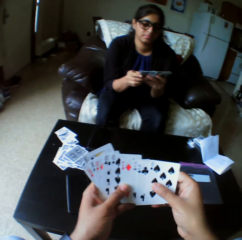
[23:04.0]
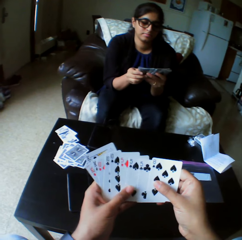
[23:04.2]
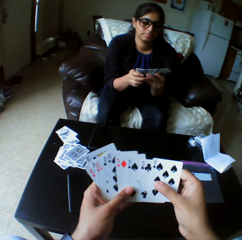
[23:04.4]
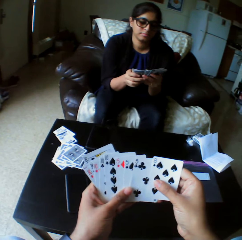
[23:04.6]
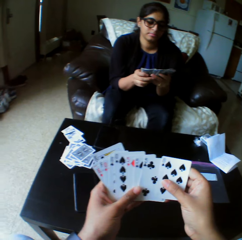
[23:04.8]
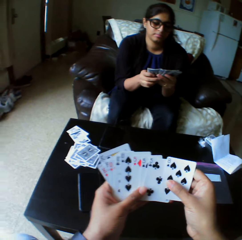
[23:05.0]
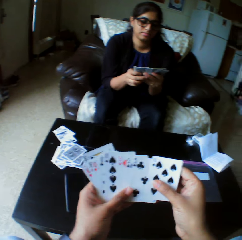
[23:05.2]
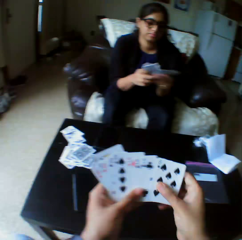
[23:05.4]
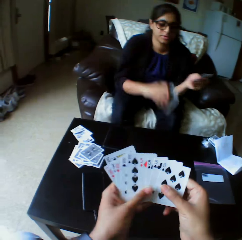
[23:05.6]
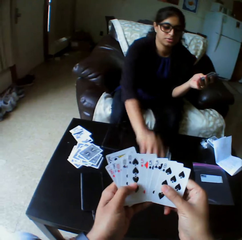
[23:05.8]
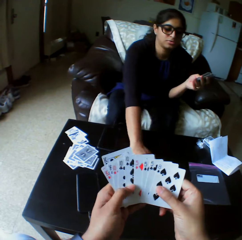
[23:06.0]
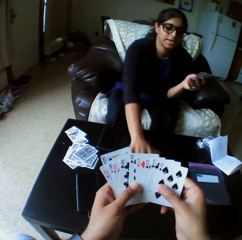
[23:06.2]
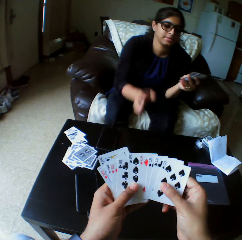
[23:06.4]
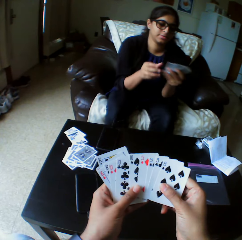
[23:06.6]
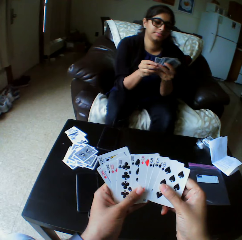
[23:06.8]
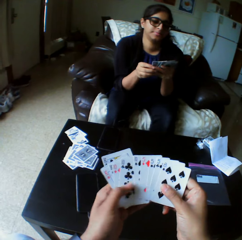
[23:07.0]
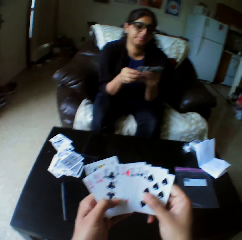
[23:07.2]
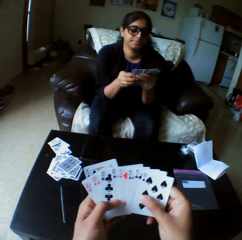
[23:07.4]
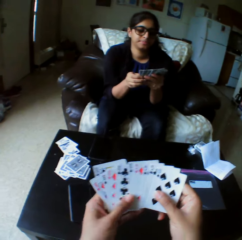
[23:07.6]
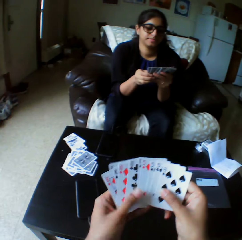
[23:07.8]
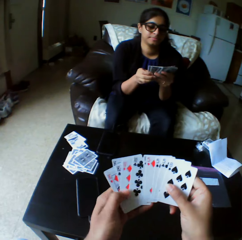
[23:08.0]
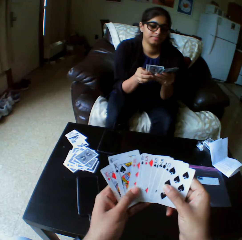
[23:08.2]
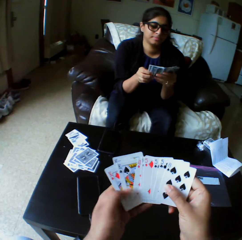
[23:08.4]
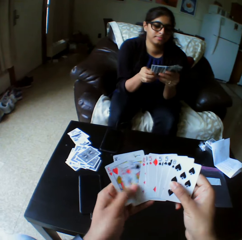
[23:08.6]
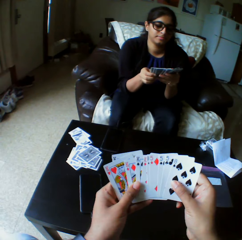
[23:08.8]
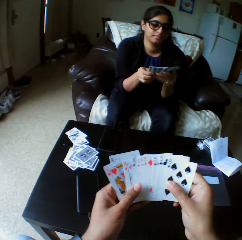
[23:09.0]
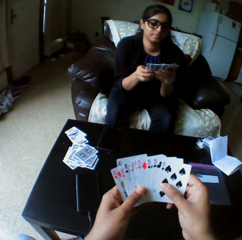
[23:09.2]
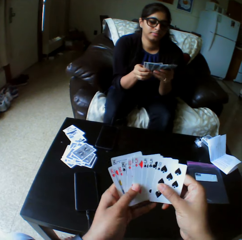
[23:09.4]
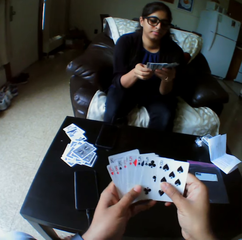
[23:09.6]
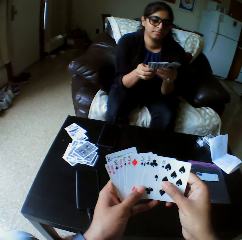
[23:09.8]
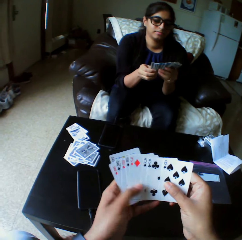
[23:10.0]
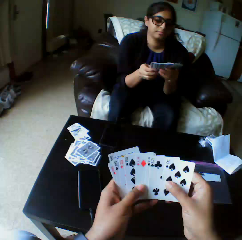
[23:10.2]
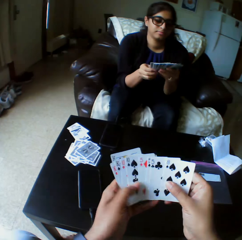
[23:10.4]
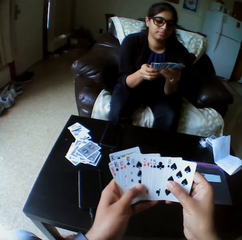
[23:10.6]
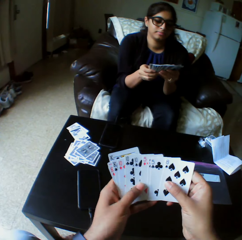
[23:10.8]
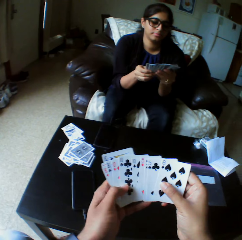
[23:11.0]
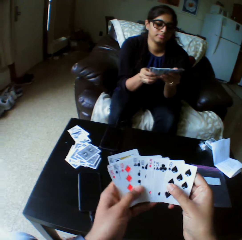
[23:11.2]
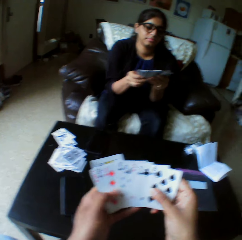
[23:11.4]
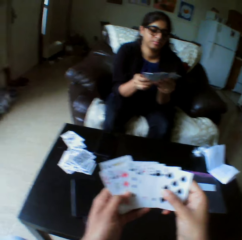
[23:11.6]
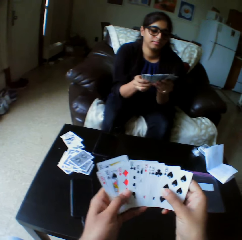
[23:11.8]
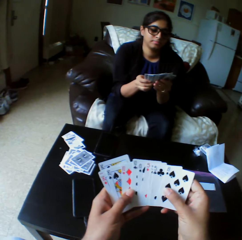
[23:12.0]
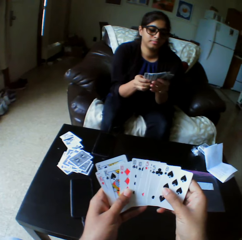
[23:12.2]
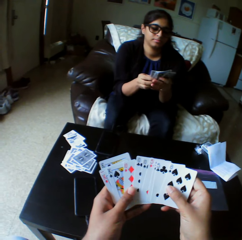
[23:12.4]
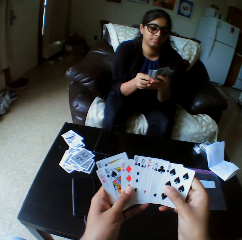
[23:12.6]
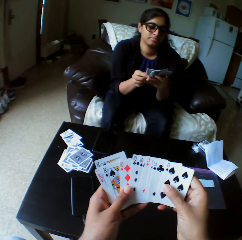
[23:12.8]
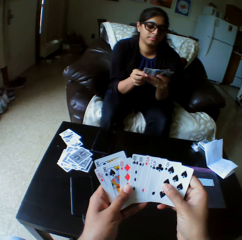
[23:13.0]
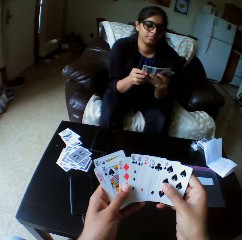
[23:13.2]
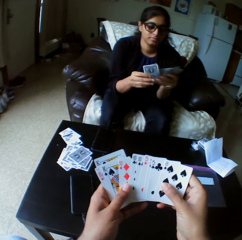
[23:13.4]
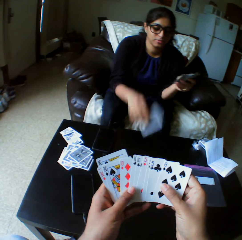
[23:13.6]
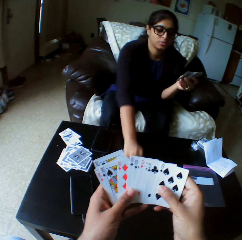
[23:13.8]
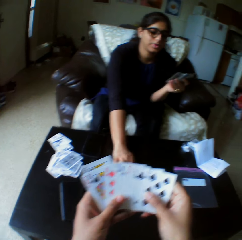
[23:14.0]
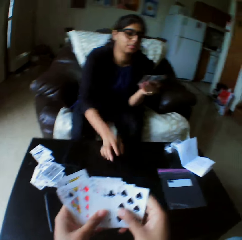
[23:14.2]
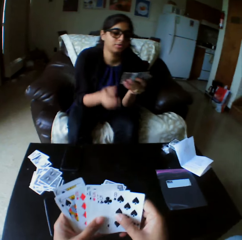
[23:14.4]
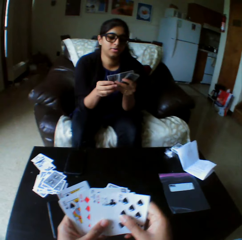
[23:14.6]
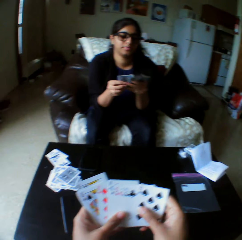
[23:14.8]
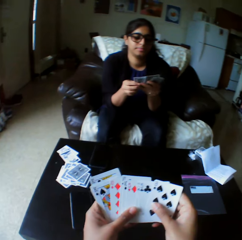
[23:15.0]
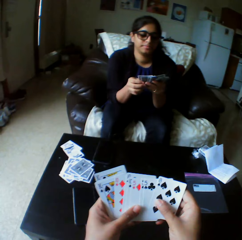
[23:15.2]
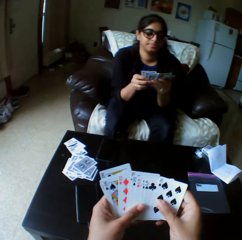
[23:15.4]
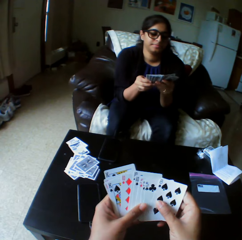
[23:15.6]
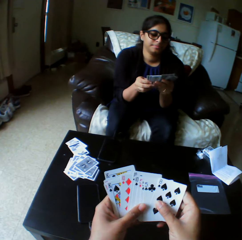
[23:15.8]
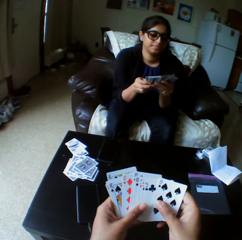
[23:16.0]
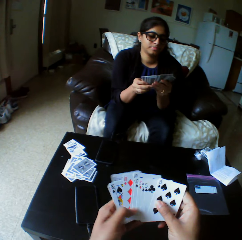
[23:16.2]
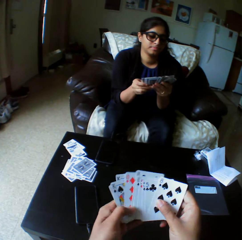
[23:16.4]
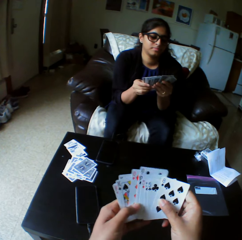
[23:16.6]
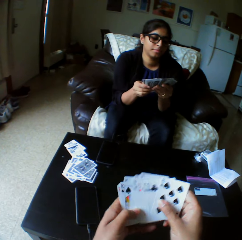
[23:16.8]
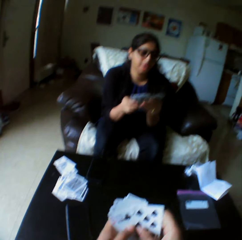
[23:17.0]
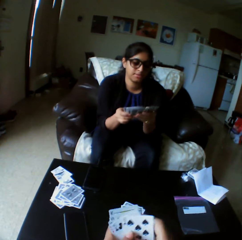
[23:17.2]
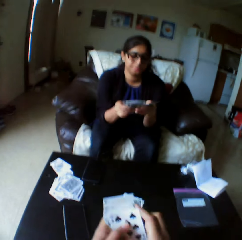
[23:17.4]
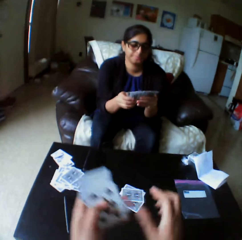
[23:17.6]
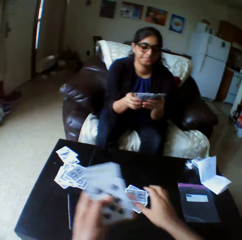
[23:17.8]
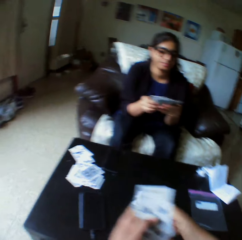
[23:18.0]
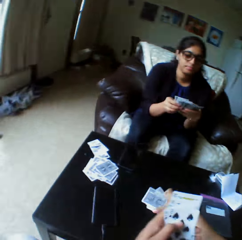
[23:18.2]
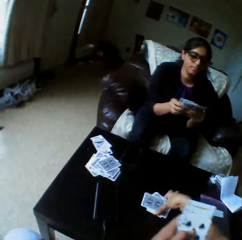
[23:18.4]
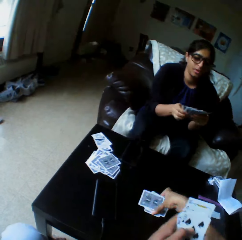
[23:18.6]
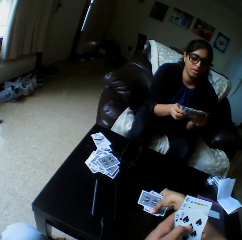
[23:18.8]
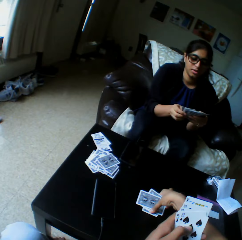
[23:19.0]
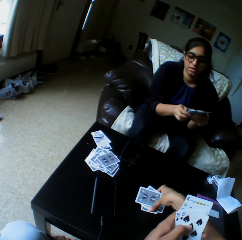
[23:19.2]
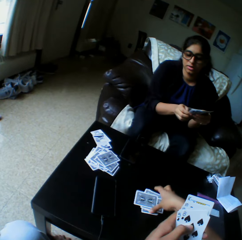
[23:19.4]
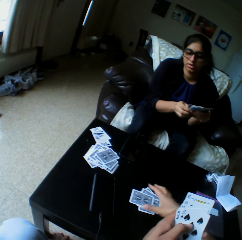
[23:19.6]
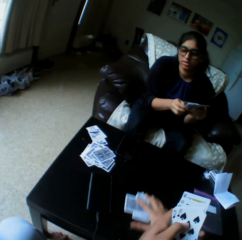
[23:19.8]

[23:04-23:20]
A lady selects the play card. The lady drops the card on the table with her right hand. The lady shuffles cards with both hands and selects the play card. The camera wearer converses. They look at the play cards. They drop the card on the table with the right hand. The lady puts down the play cards. The lady shuffles the cards with both hands and selects the play cards. The camera wearer takes the play cards.

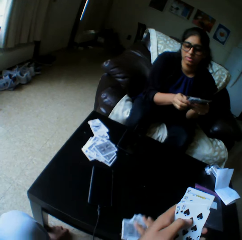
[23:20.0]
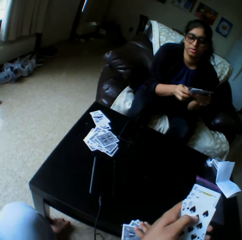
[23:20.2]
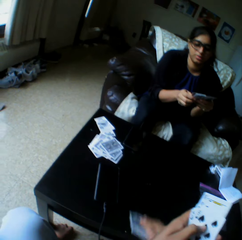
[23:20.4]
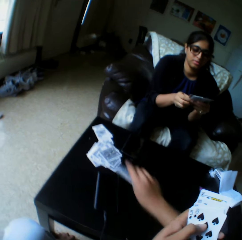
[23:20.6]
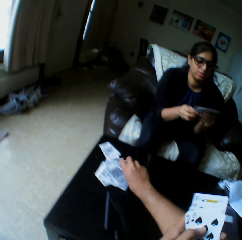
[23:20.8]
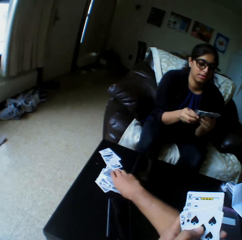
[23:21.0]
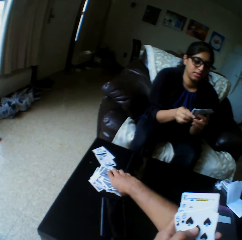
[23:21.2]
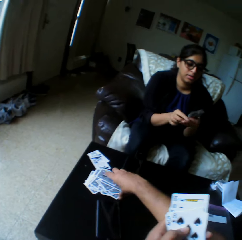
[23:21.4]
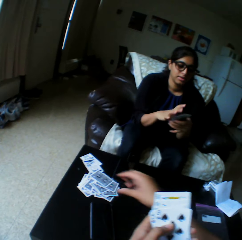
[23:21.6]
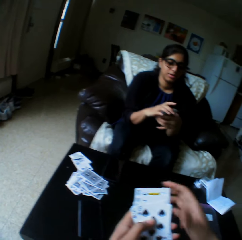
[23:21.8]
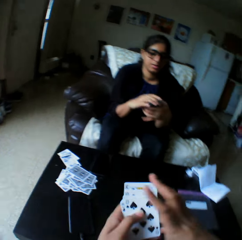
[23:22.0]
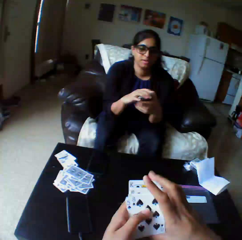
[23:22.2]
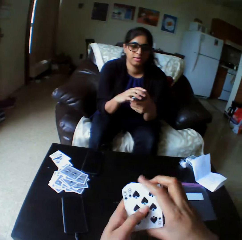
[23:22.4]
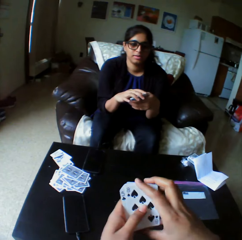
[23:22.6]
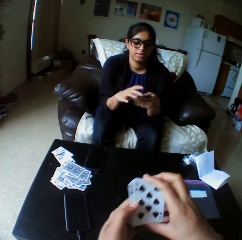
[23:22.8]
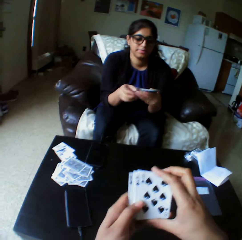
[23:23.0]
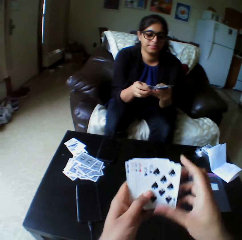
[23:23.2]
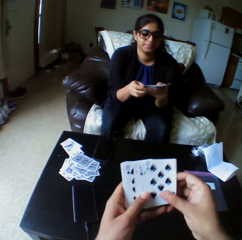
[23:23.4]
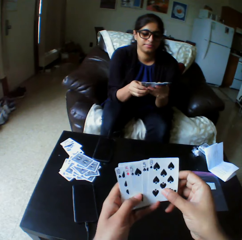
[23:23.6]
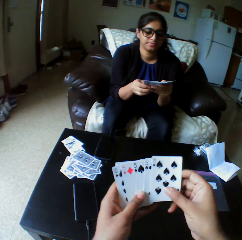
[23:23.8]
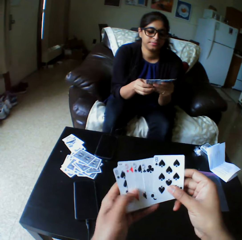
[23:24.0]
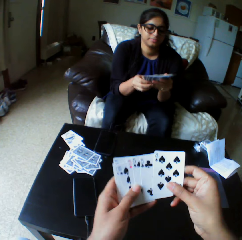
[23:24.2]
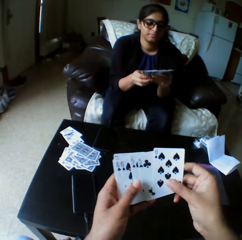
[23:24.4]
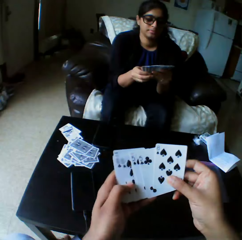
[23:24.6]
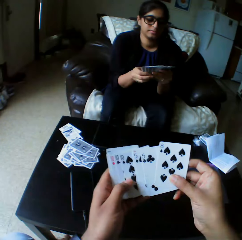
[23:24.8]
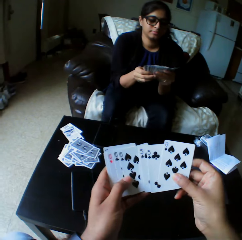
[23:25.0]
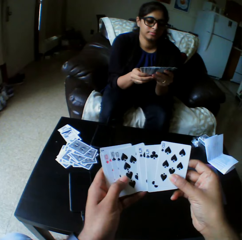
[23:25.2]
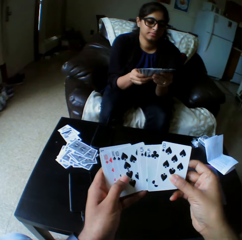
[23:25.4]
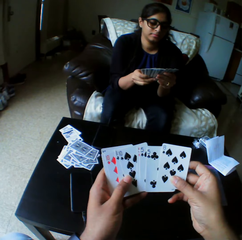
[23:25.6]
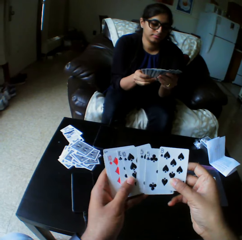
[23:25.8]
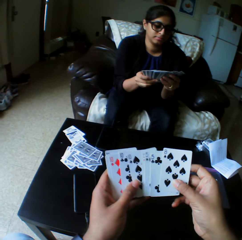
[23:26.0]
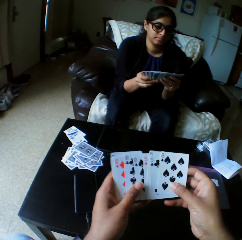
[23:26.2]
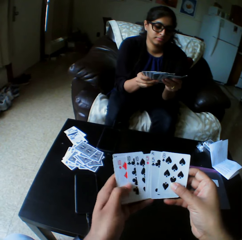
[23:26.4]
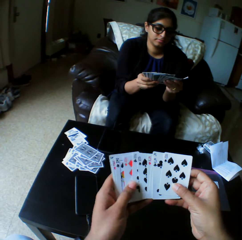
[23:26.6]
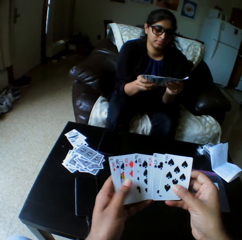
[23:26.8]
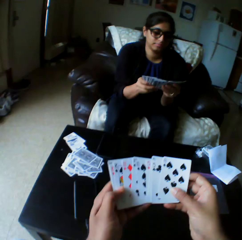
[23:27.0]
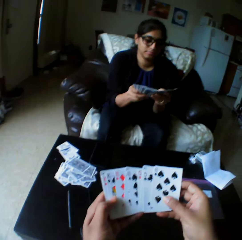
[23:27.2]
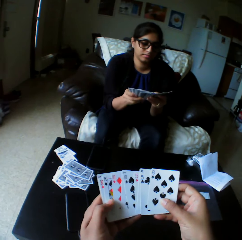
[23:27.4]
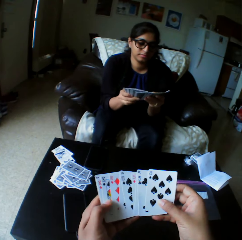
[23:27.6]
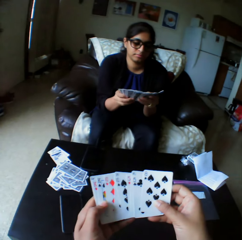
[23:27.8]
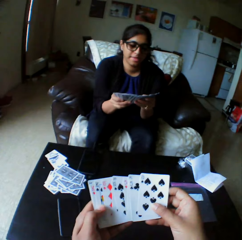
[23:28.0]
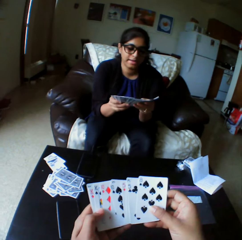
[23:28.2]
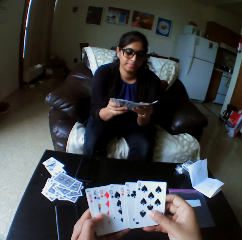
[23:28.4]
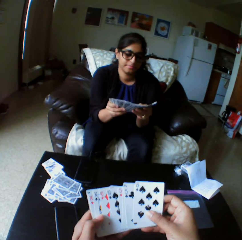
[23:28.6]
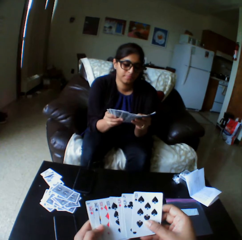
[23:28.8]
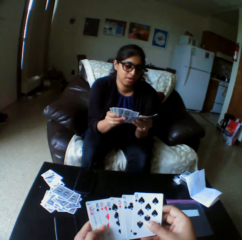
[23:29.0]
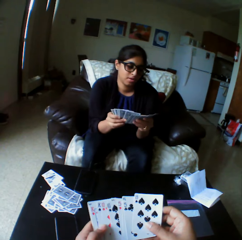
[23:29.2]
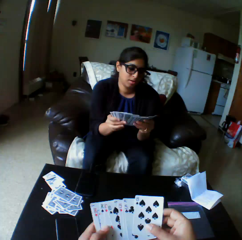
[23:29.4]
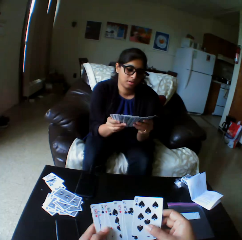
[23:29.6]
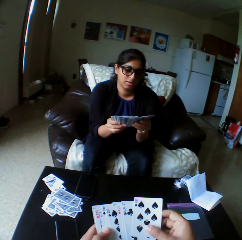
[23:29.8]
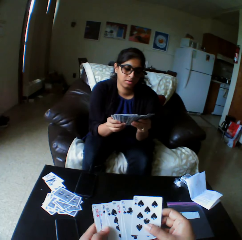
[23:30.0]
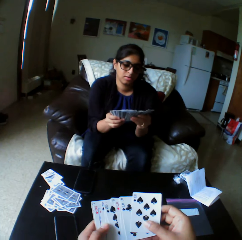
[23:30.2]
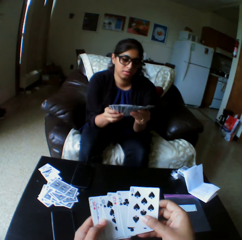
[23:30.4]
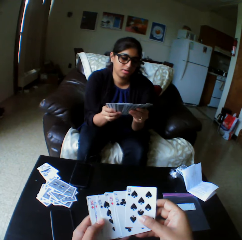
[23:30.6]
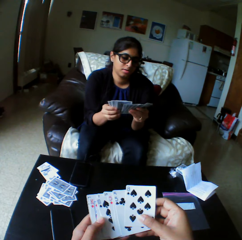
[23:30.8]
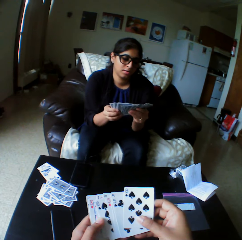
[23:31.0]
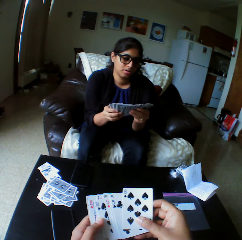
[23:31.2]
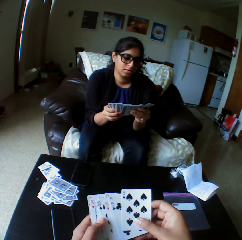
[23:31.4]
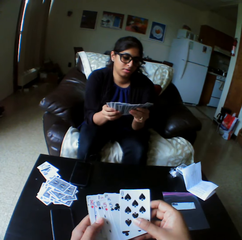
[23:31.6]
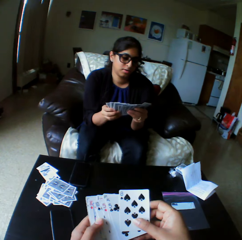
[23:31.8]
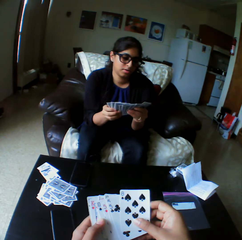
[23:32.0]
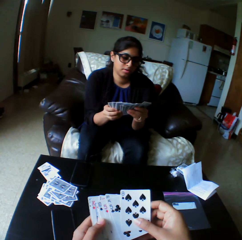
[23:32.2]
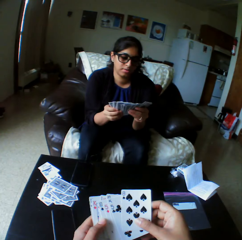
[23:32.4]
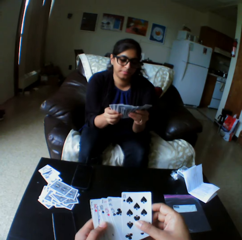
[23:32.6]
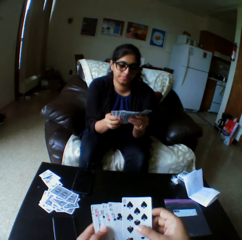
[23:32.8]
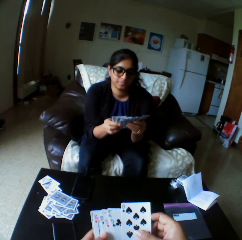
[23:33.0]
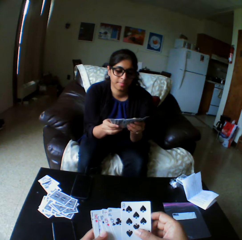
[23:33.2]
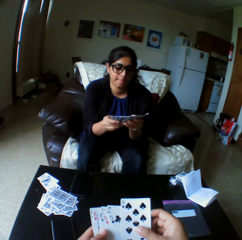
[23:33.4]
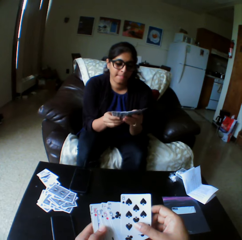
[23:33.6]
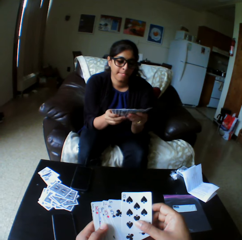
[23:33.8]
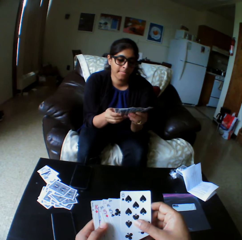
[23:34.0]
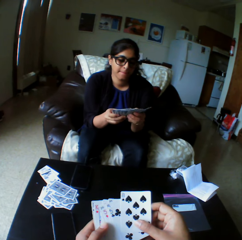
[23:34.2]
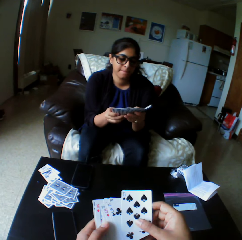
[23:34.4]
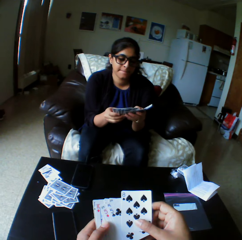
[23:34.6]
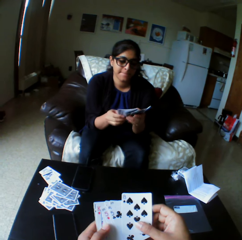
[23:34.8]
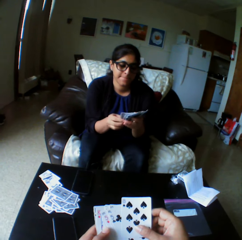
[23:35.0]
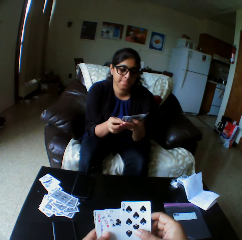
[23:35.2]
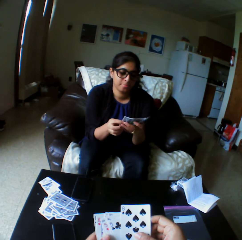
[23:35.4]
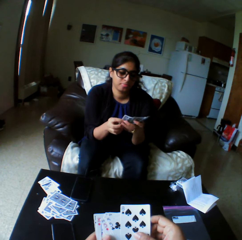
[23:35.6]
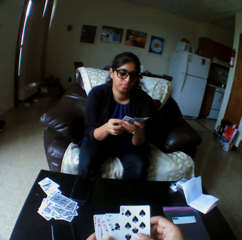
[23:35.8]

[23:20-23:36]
The camera wearer transfers the card to the other end of the table with the right hand. They shuffle the cards with both hands. They select the play cards. They look at the play cards.
